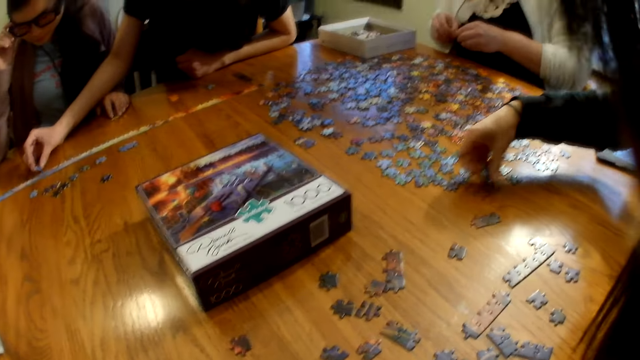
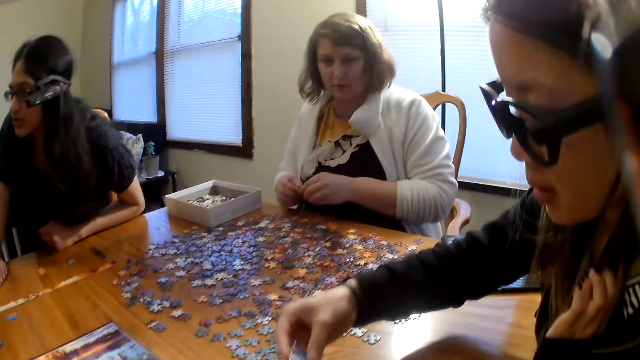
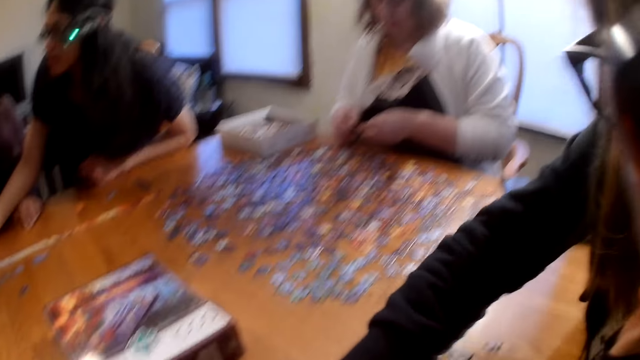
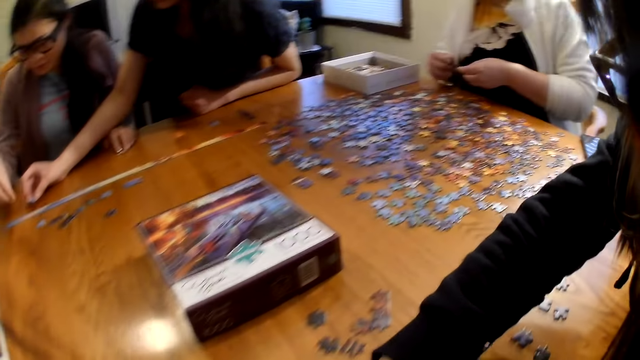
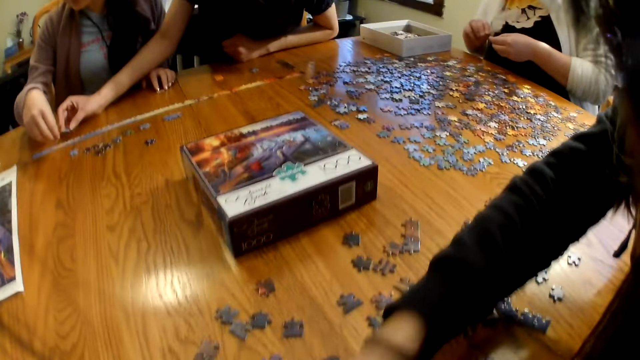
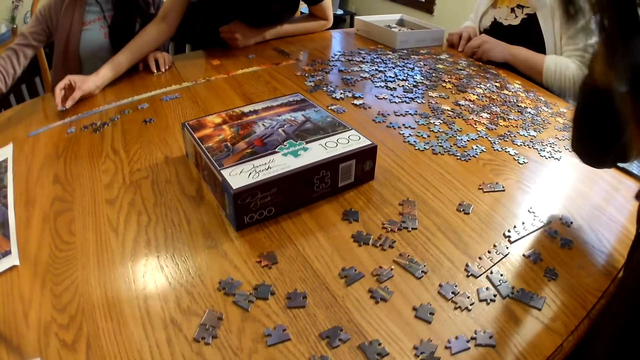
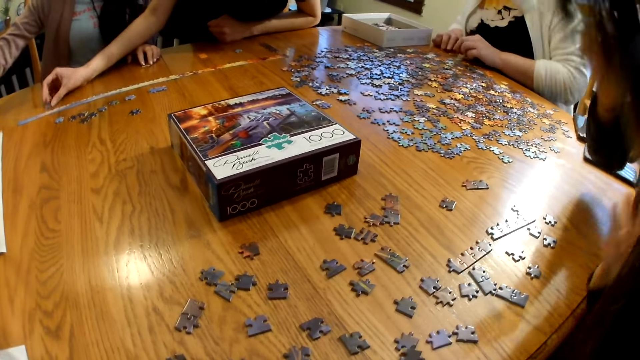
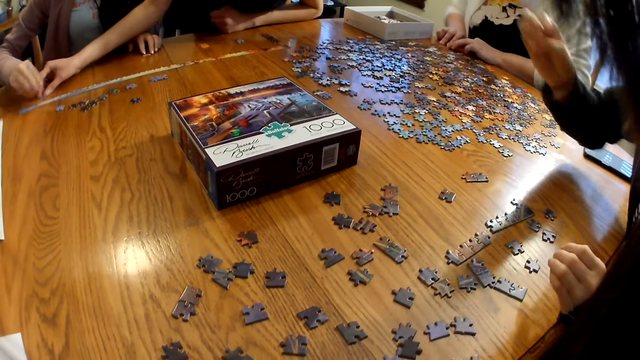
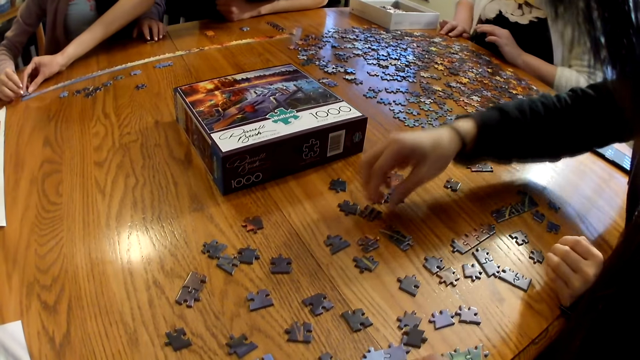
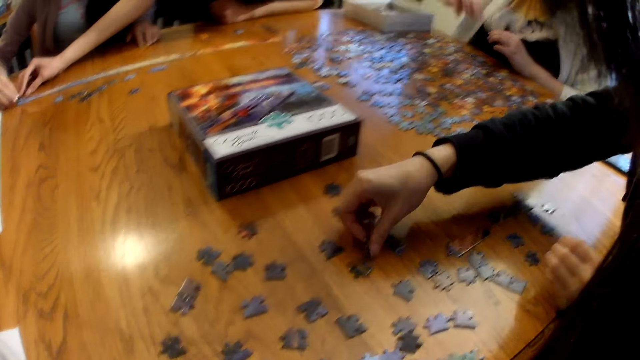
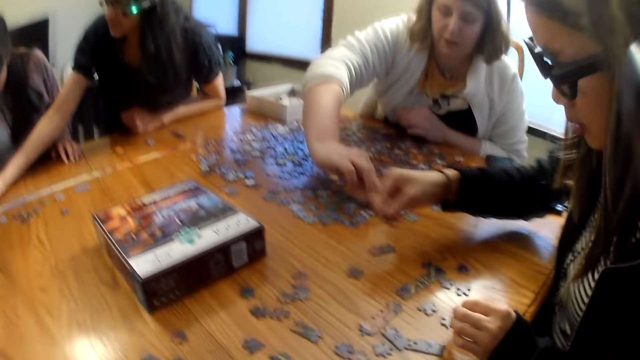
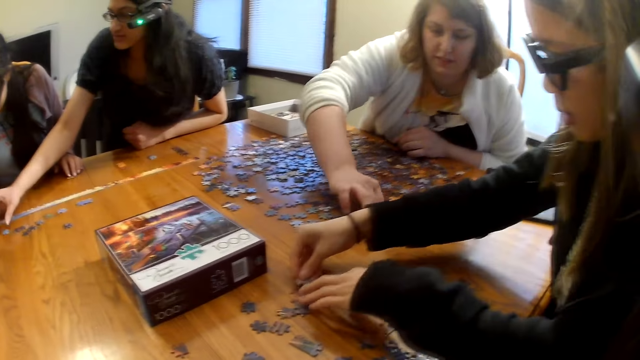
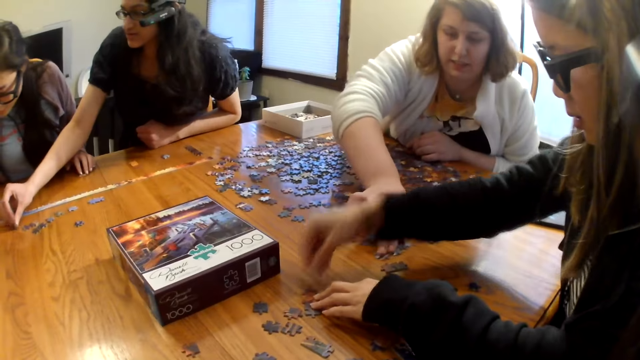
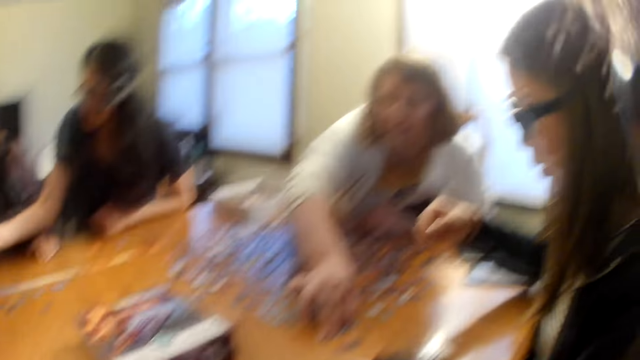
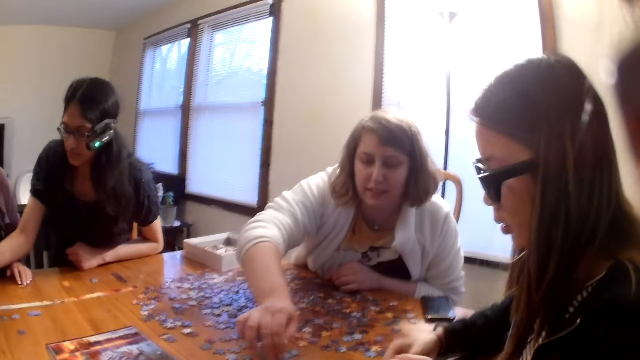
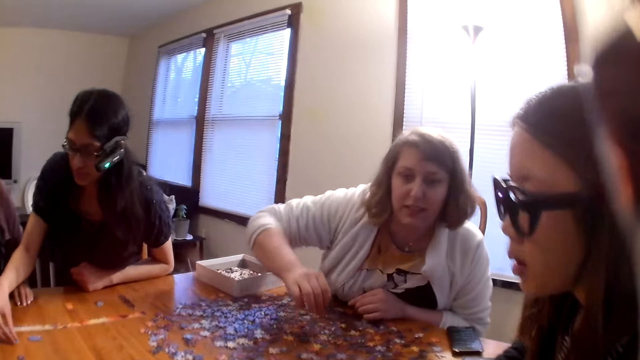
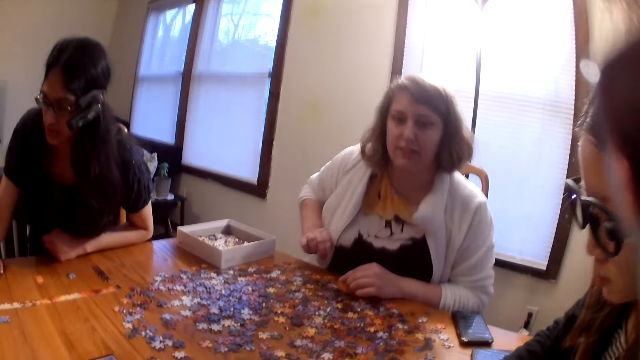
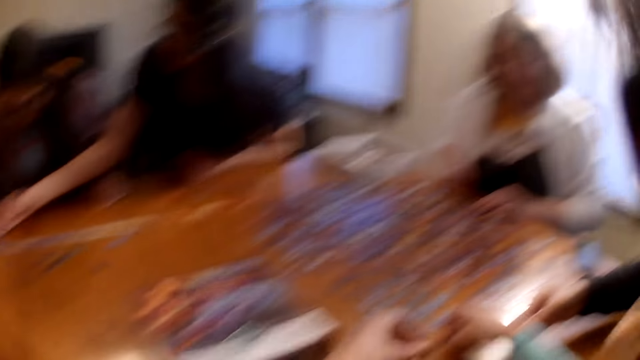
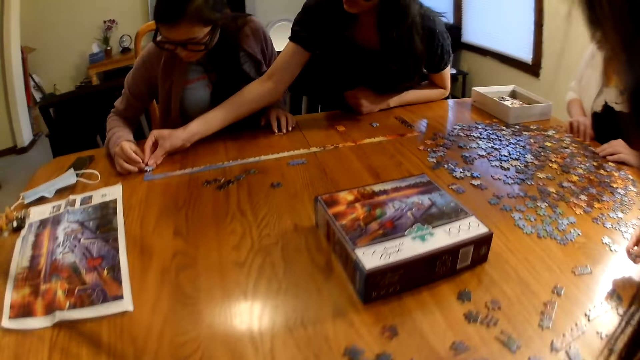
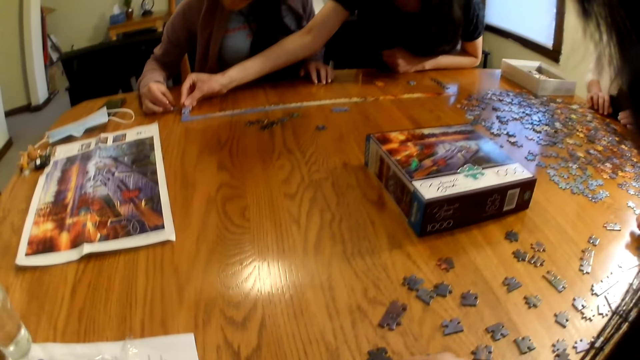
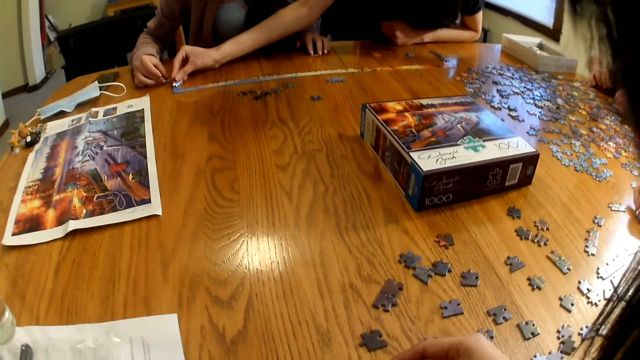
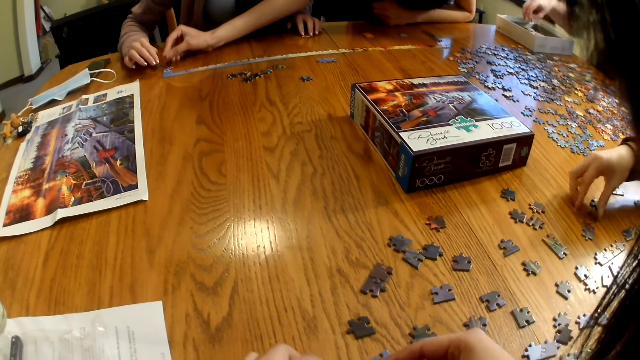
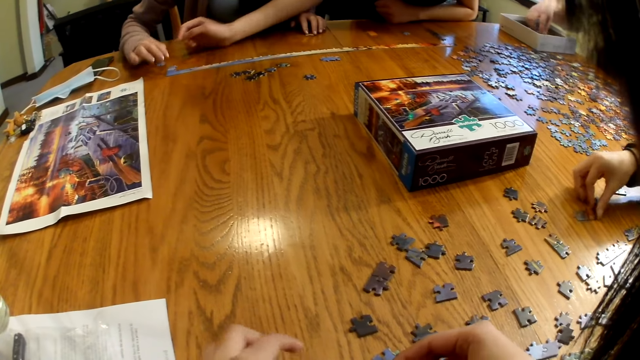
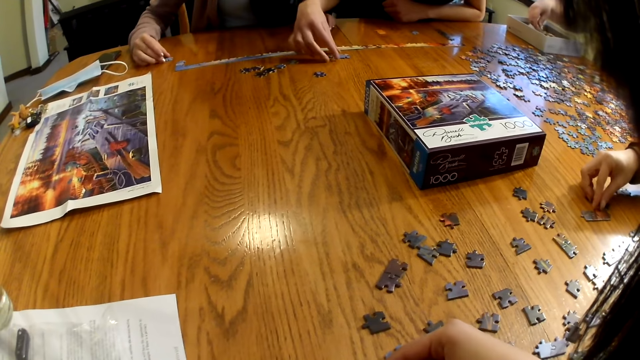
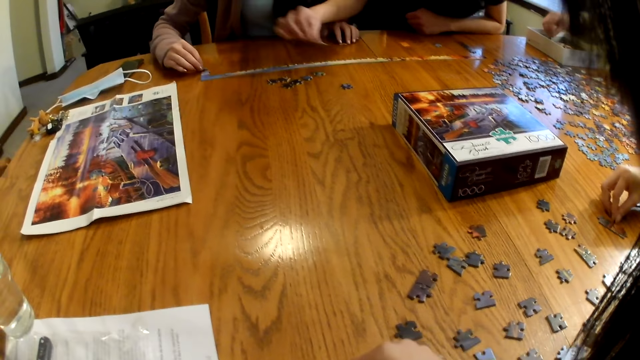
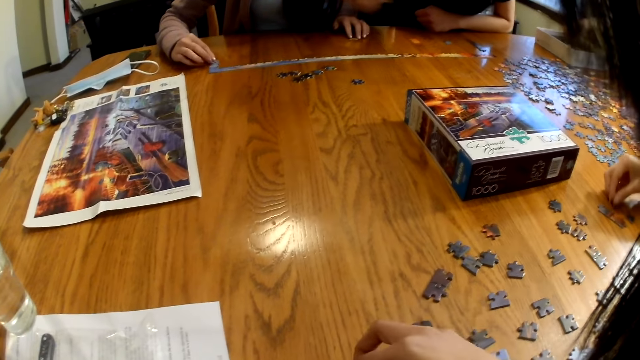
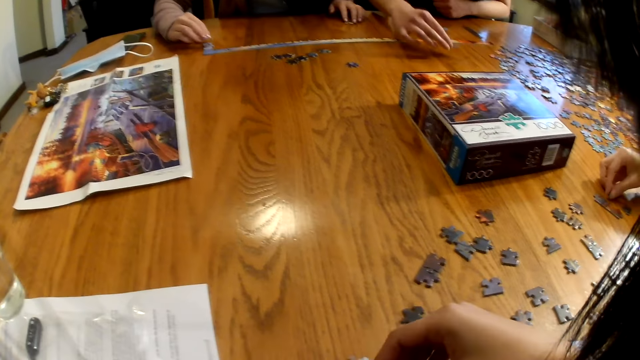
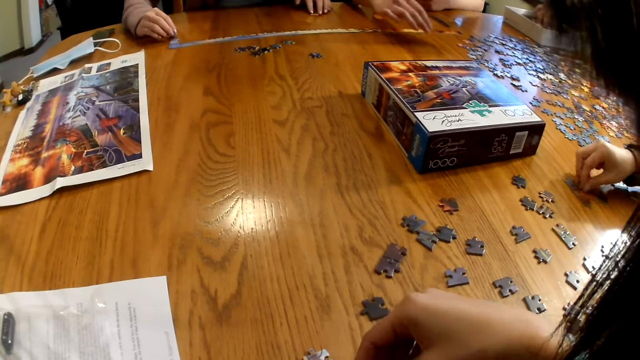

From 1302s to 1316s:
A woman picks a piece from the table. Another woman picks a piece from the table. Another woman moves the box on the table. The first woman places the piece on the table.

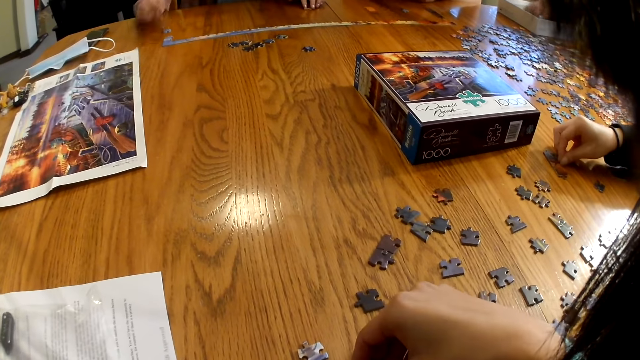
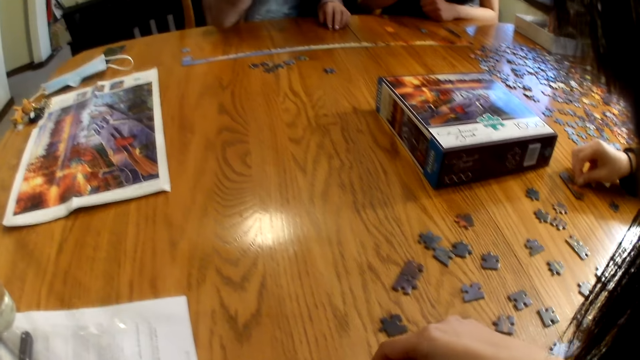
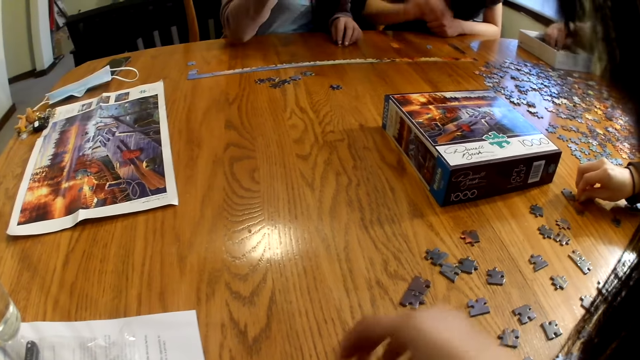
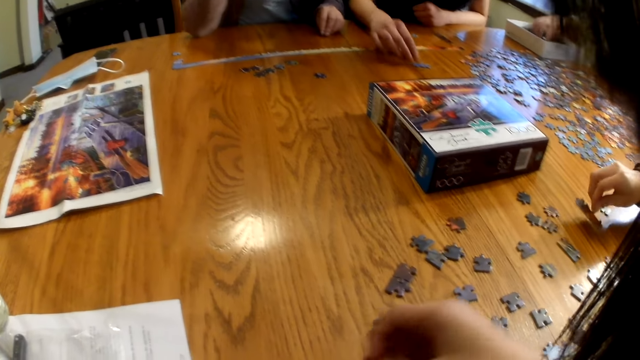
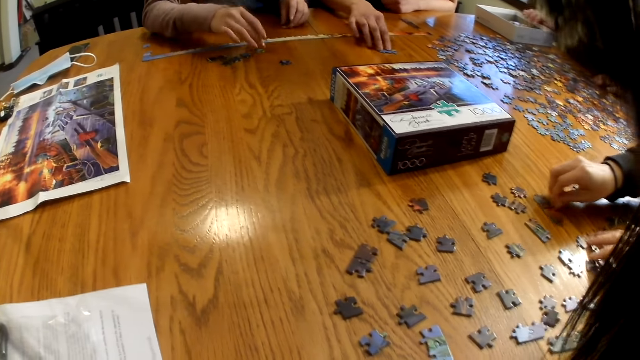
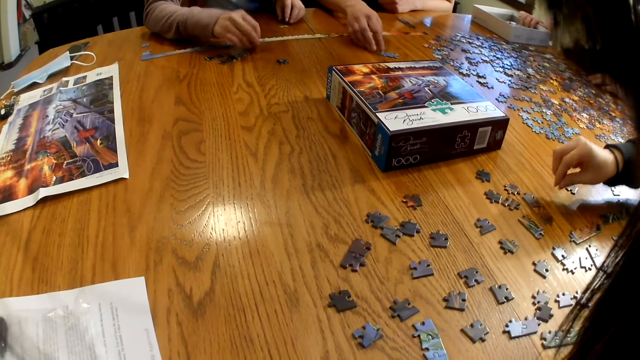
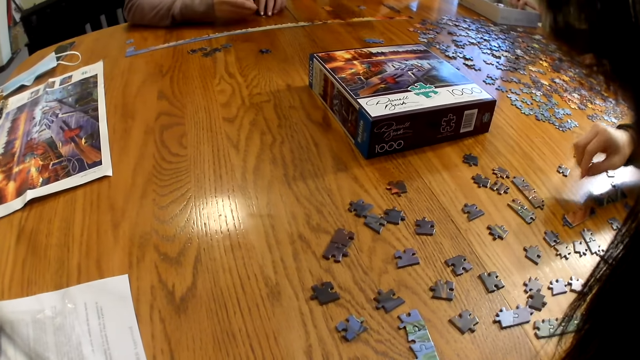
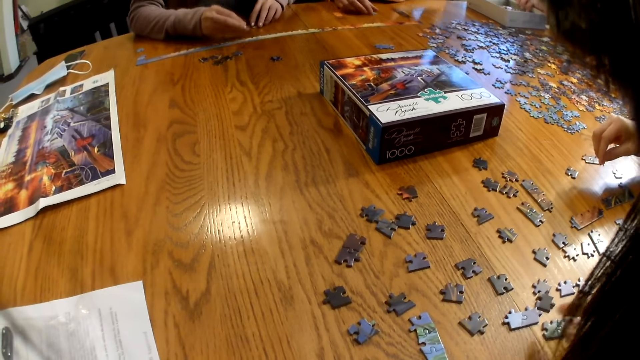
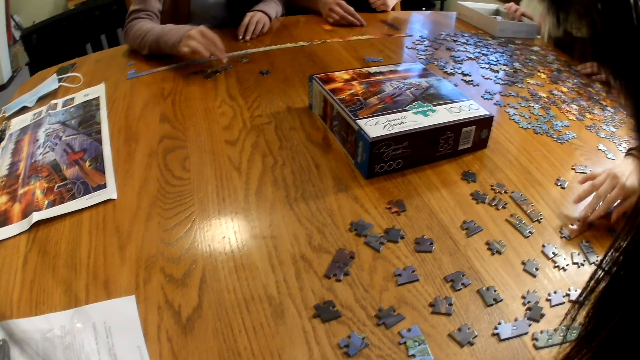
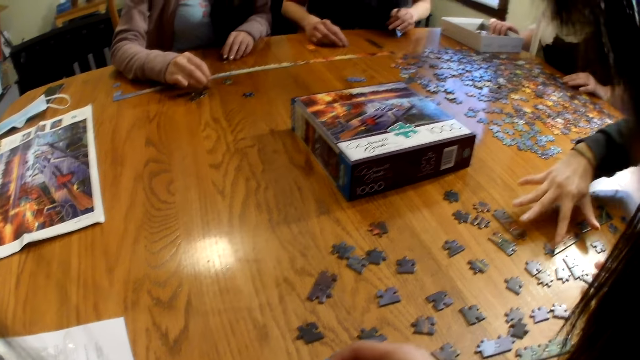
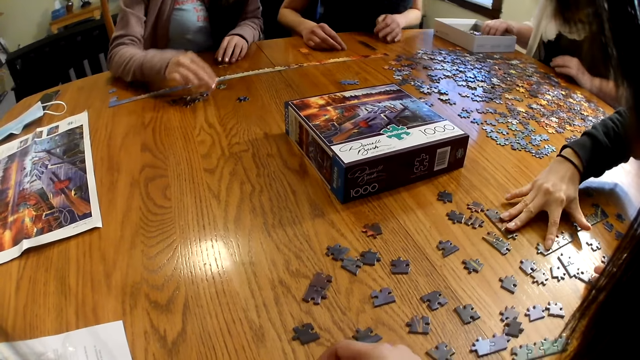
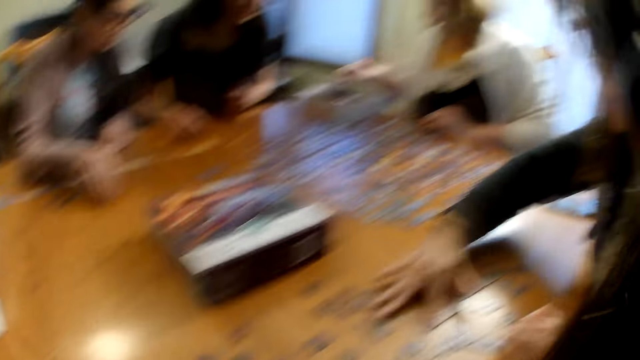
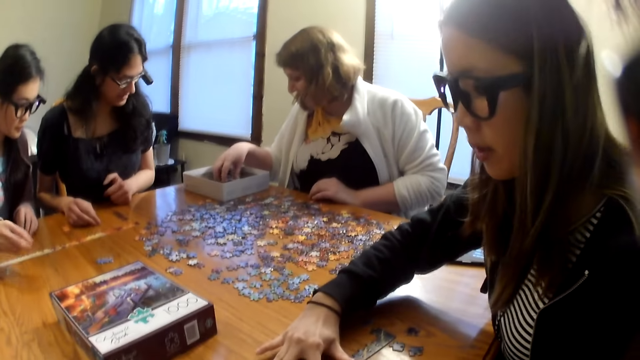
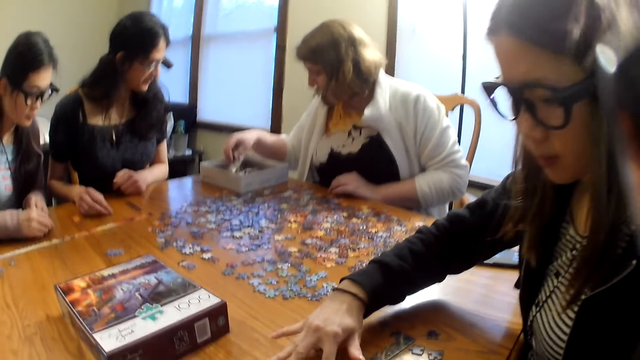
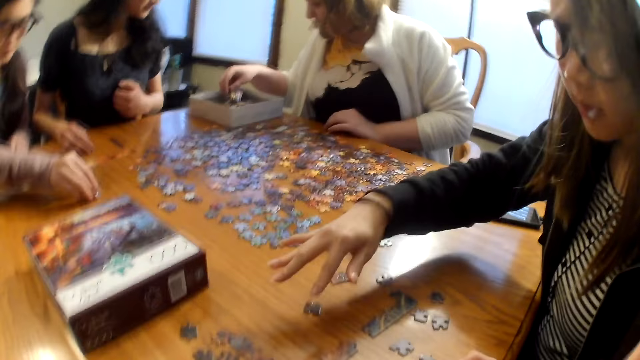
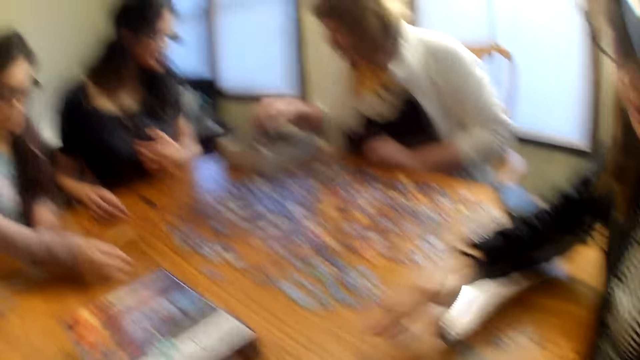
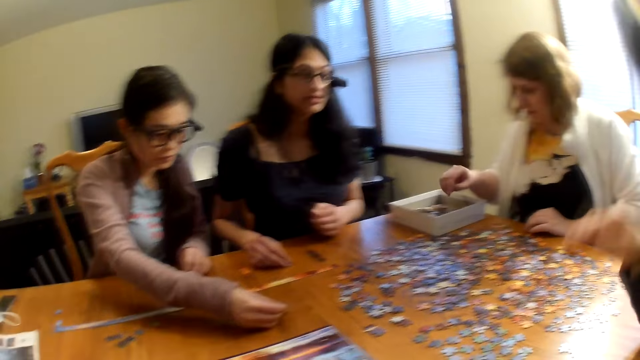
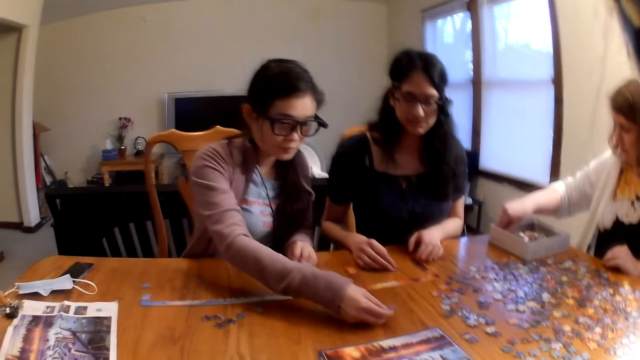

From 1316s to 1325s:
A woman moves the box on the table.
